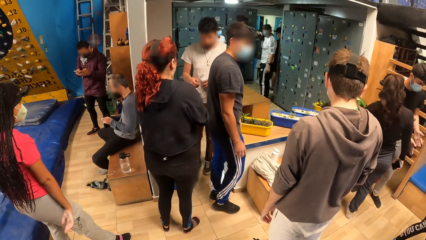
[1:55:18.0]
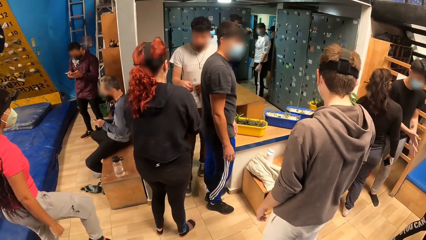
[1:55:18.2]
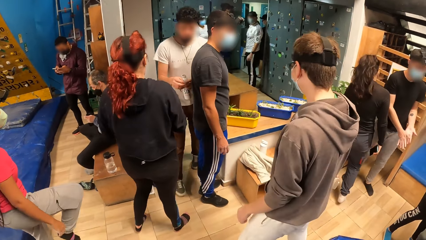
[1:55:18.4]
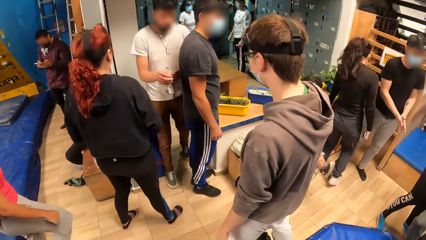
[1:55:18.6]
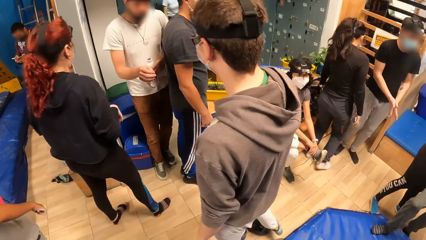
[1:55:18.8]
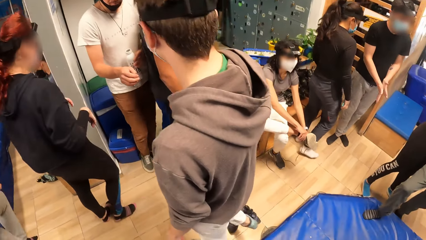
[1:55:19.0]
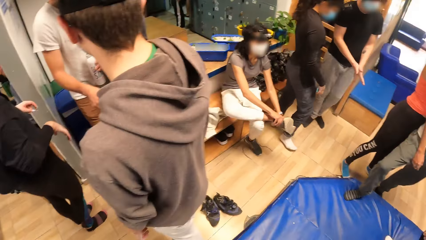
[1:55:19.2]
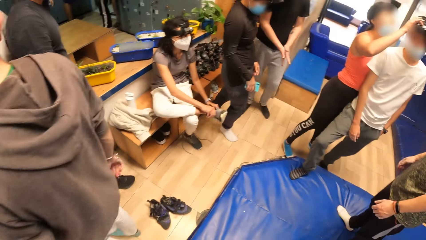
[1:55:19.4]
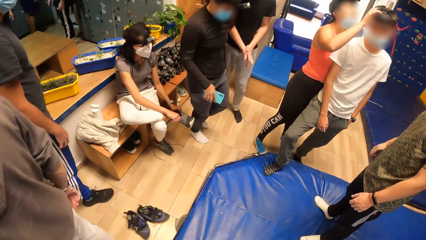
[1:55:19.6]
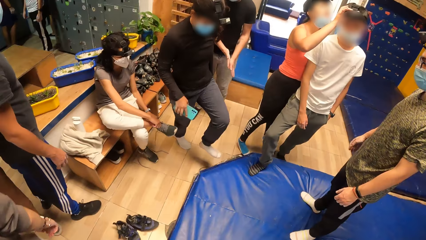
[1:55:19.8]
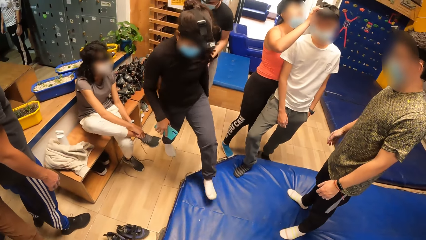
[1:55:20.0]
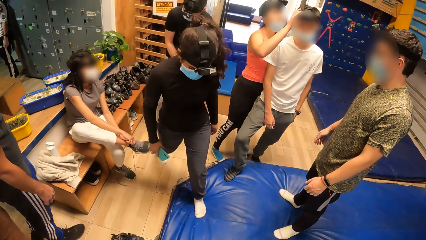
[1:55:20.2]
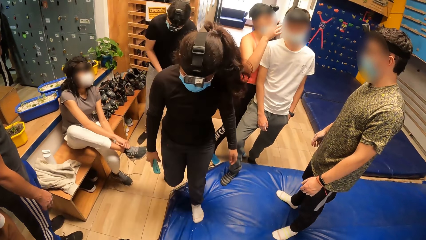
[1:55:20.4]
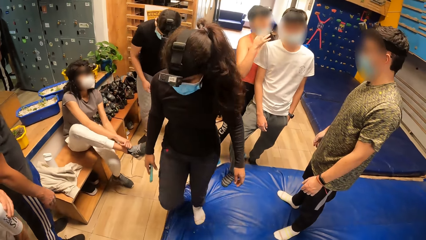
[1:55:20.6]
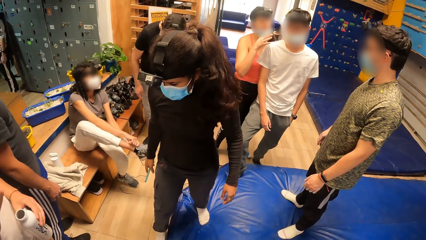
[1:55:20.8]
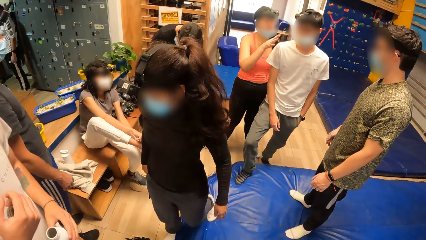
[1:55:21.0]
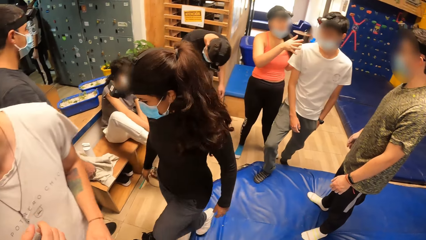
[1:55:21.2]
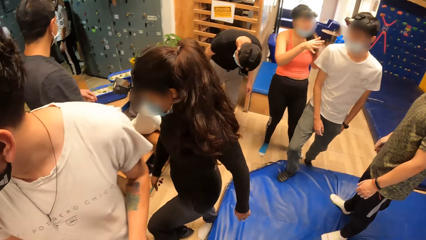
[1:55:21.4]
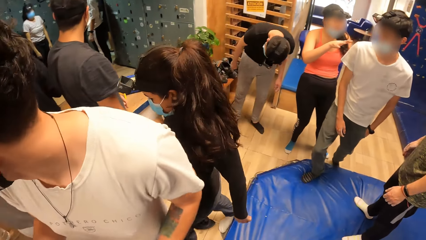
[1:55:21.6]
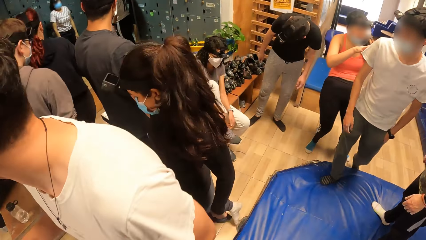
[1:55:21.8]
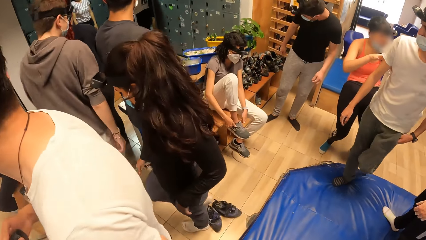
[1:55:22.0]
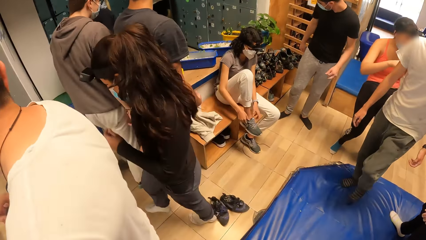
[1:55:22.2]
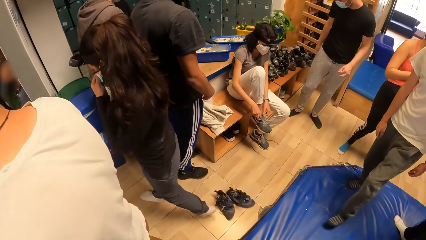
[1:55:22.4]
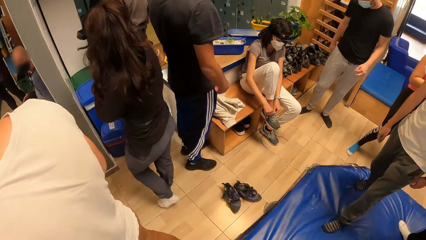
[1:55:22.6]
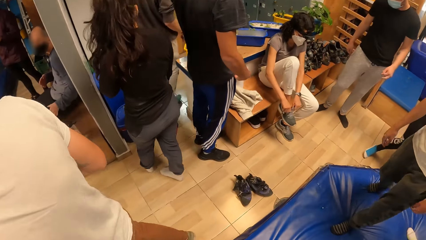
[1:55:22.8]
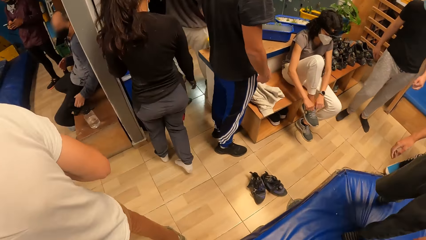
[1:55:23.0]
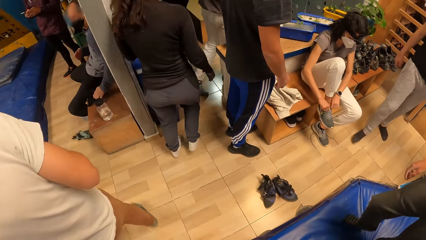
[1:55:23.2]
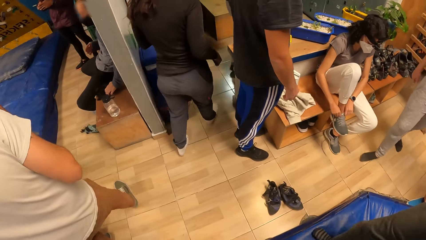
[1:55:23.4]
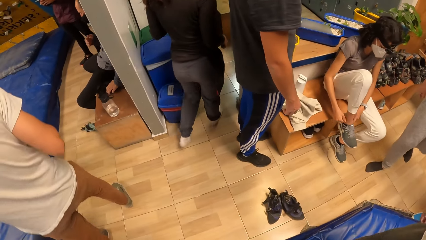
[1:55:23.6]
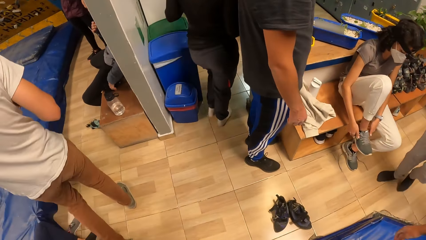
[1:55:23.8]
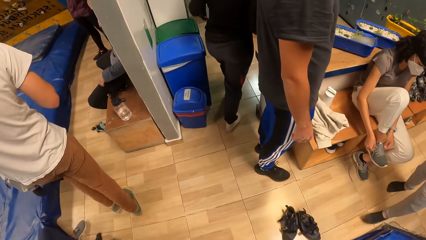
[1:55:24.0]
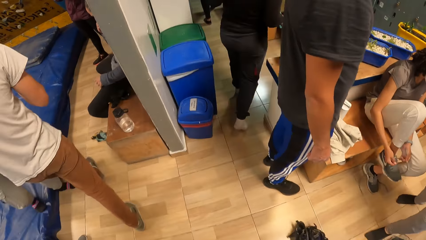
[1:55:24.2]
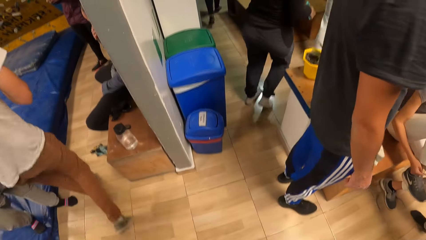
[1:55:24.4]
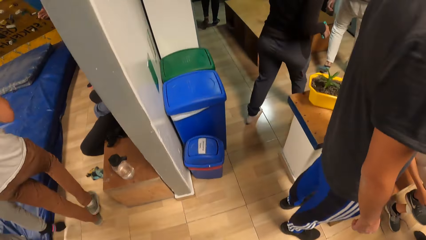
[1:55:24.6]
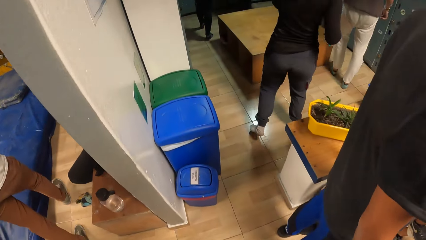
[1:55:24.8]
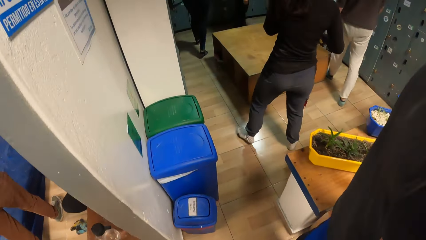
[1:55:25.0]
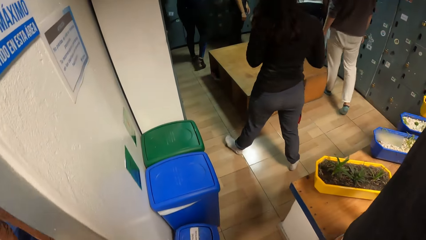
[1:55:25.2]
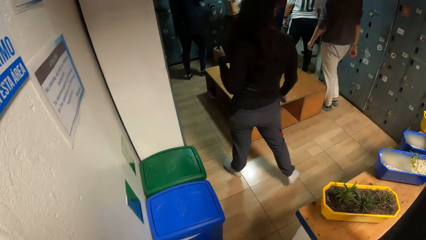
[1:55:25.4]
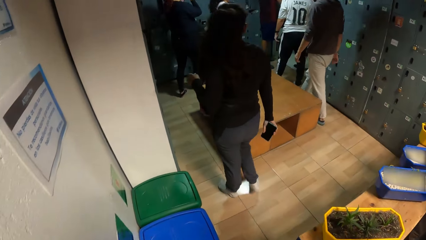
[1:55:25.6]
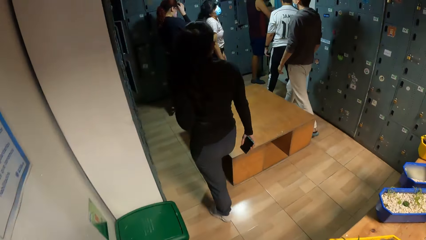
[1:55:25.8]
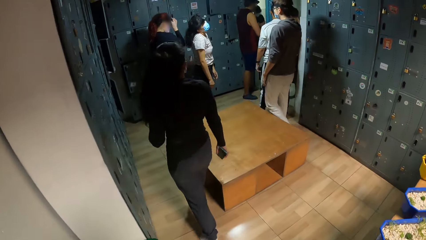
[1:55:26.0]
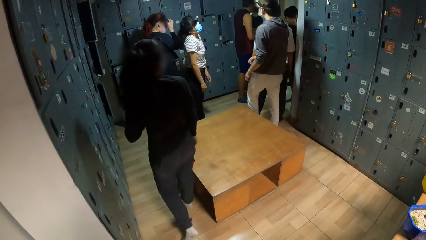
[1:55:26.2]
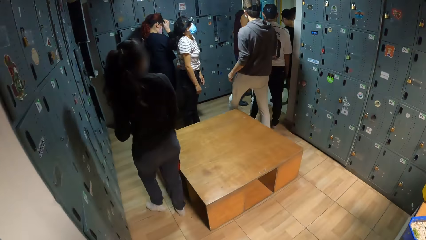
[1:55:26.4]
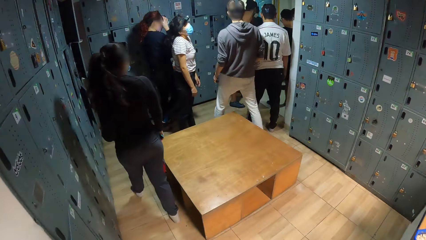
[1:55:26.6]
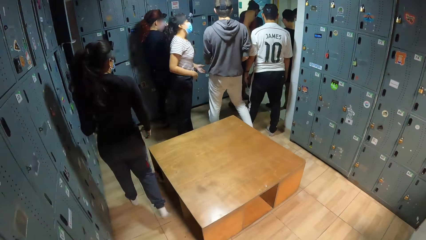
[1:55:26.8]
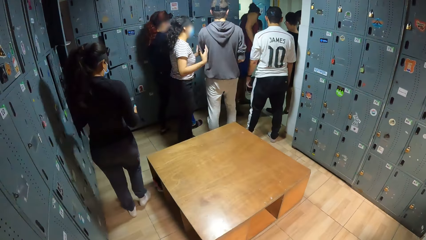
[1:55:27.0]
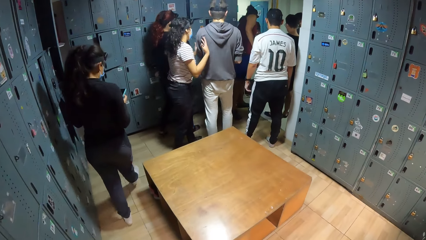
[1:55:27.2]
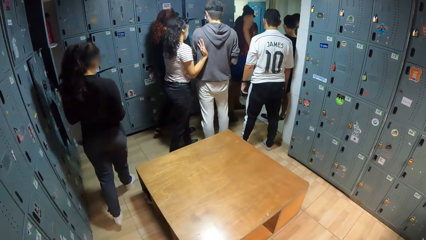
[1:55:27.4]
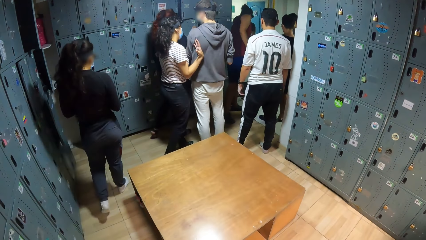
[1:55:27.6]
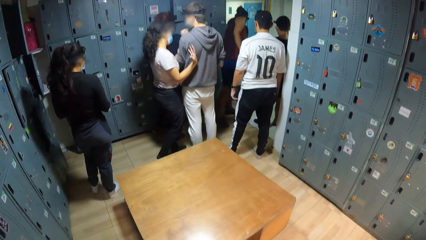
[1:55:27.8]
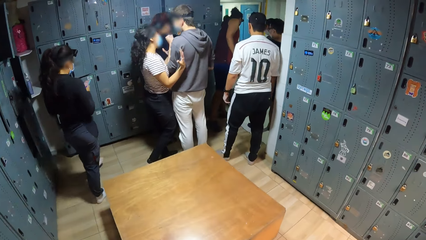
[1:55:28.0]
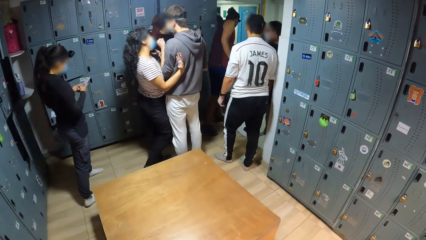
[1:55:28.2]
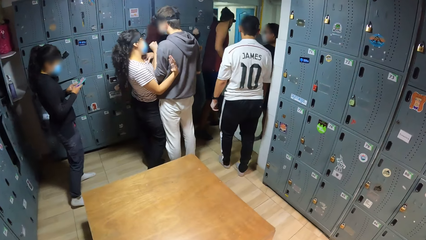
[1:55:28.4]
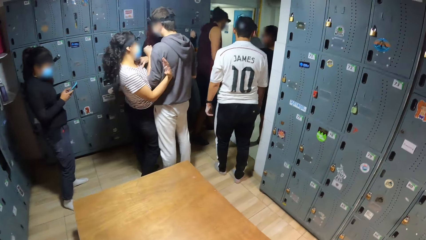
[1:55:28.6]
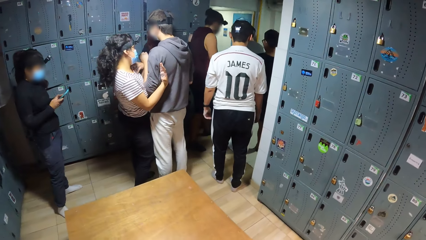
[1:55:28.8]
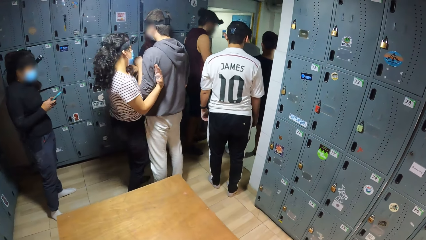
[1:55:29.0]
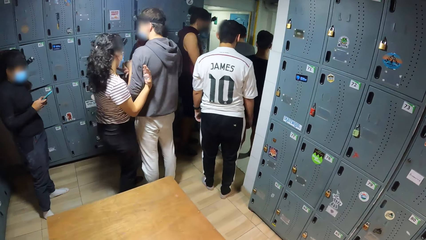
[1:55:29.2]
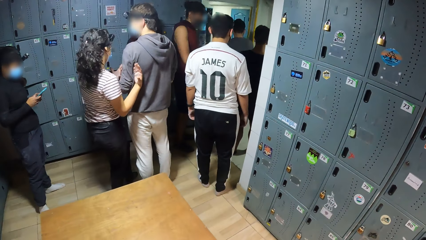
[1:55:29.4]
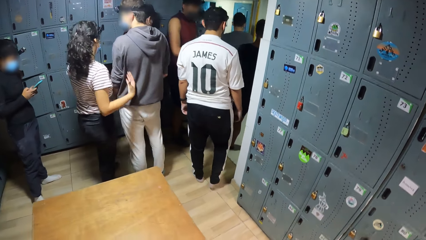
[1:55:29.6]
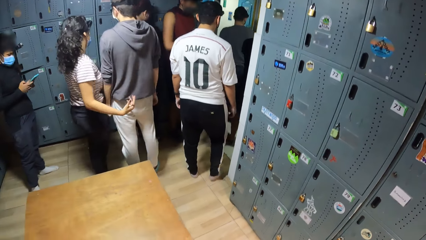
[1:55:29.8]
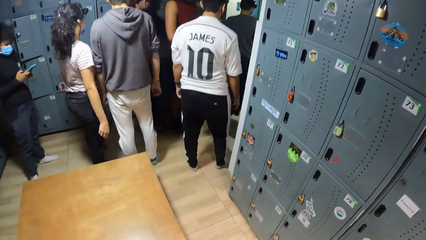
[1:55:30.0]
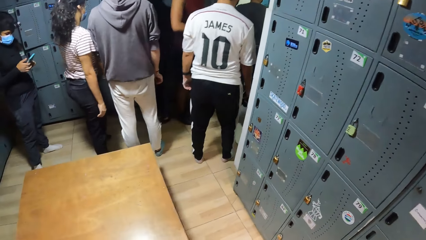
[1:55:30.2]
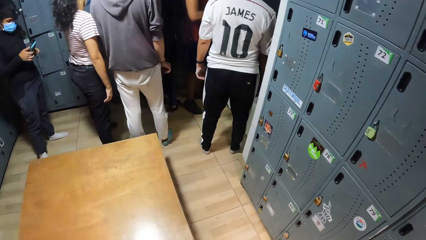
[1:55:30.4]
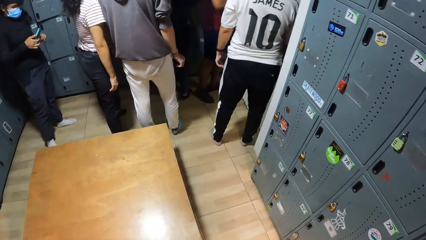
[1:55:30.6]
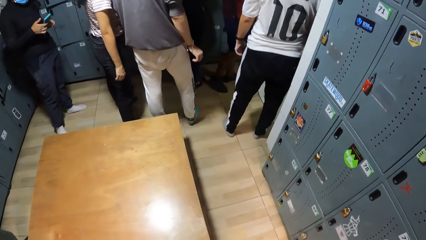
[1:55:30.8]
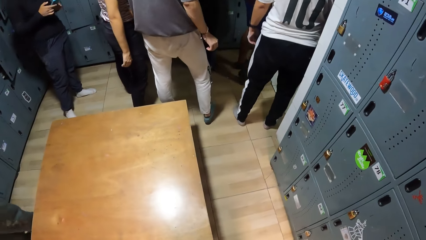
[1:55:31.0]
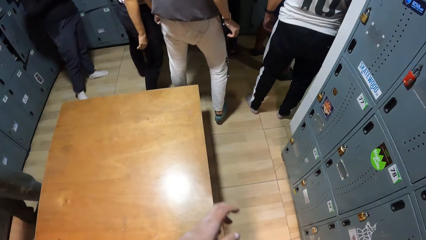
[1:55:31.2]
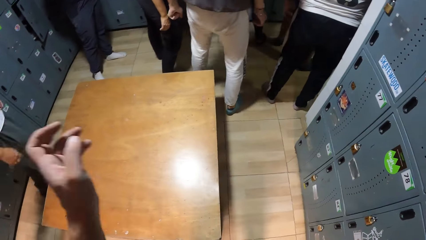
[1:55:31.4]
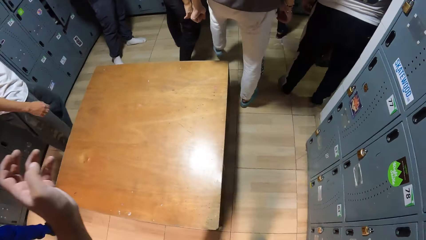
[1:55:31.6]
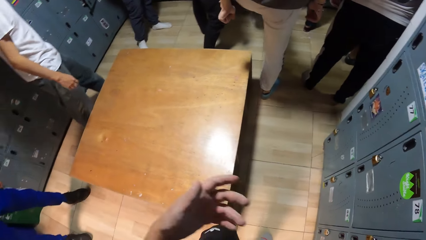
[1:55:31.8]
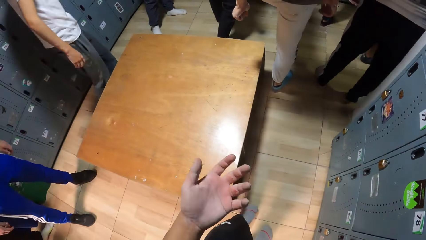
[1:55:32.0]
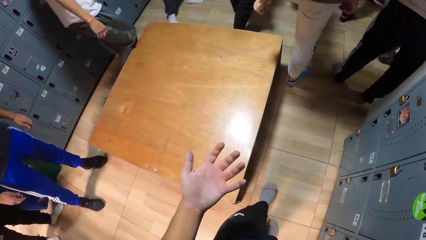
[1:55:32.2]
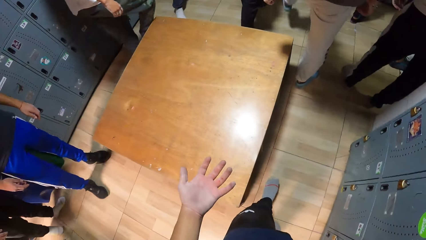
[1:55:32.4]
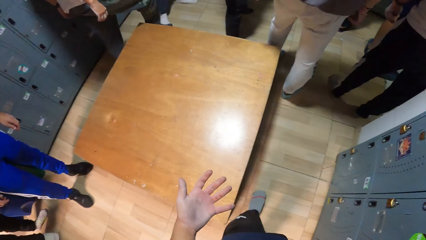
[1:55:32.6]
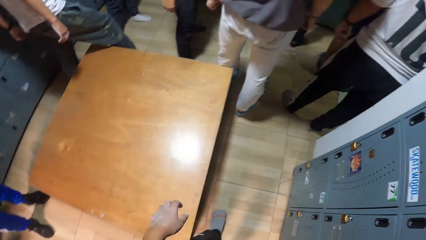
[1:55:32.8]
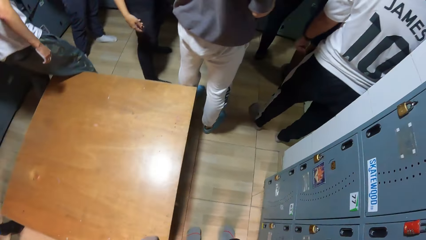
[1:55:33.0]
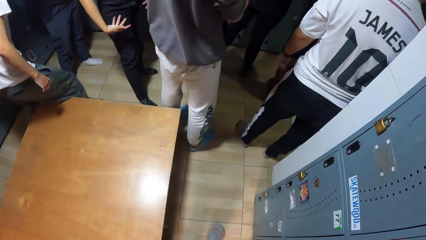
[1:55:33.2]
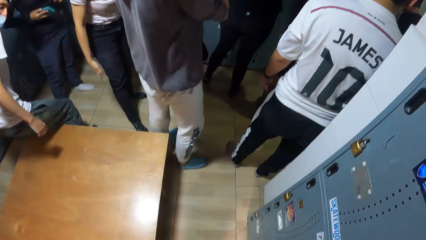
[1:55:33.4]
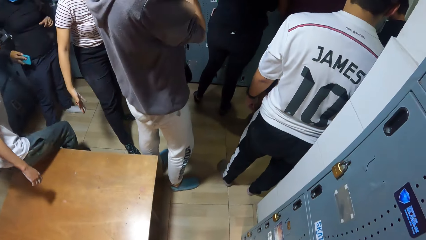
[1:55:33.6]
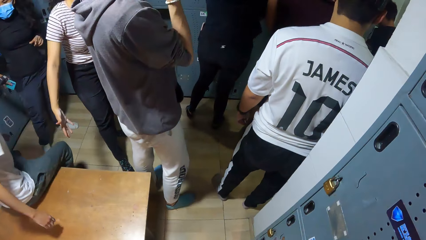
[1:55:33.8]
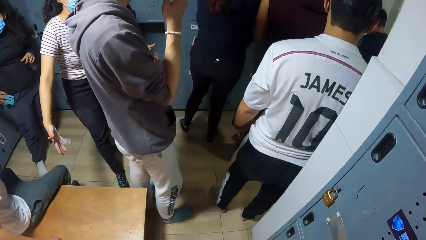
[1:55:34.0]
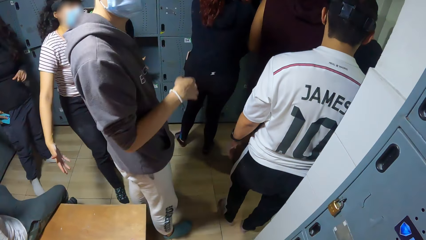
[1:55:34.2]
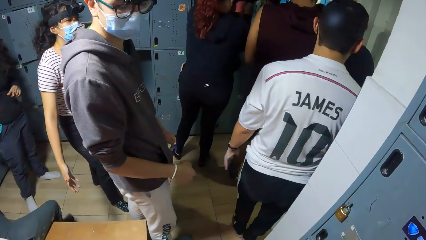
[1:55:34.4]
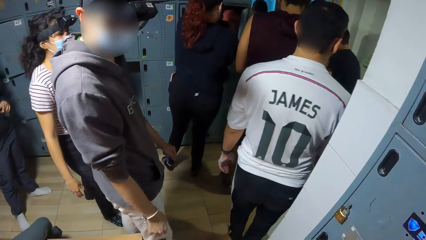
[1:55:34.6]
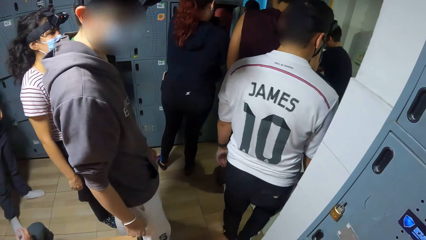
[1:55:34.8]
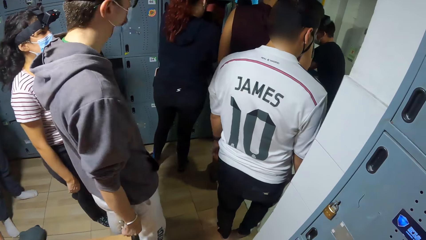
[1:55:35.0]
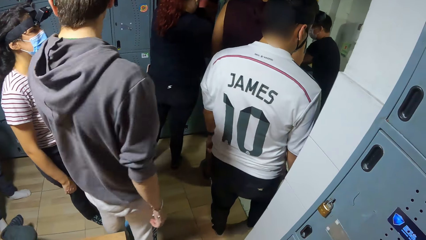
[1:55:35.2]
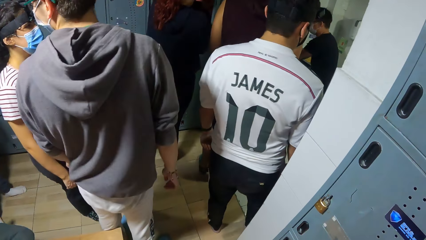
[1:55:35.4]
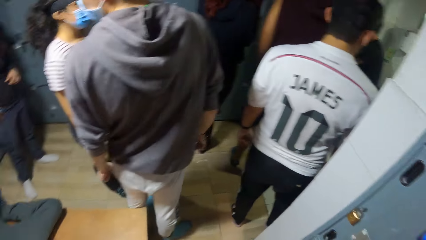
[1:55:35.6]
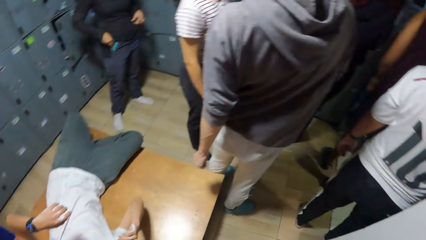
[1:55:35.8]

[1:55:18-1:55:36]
A woman walks around. A man walks around. The camera wearer walks around and enters a locker room. Another man lays on a table in the locker room. The first man looks around.
